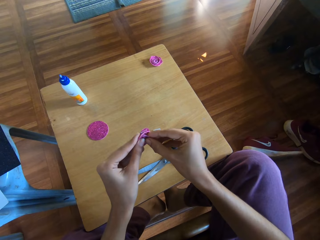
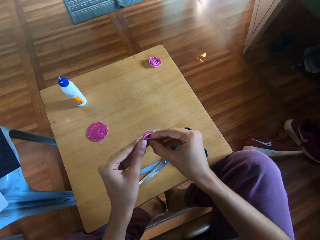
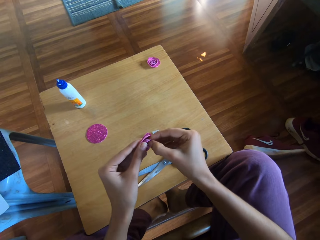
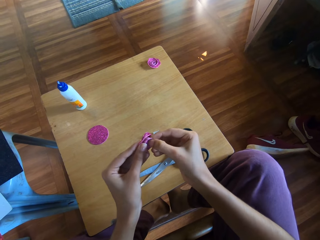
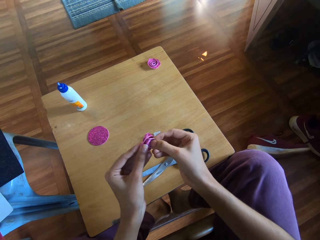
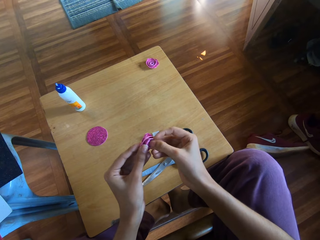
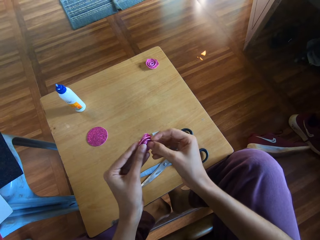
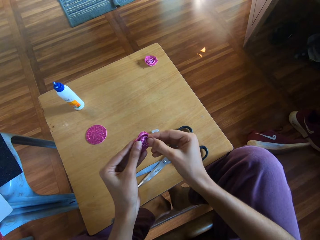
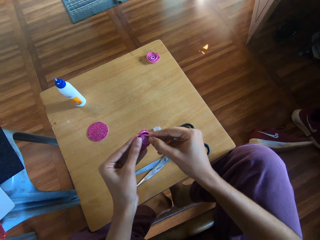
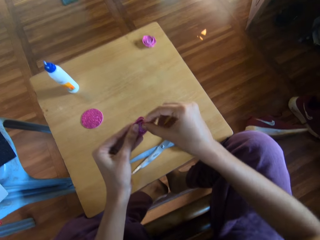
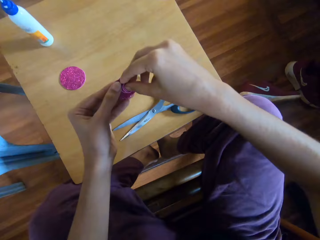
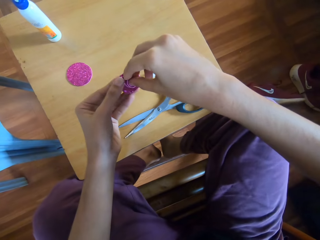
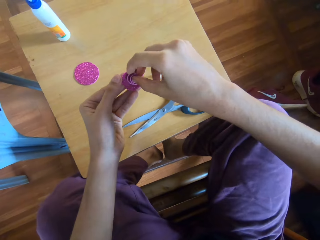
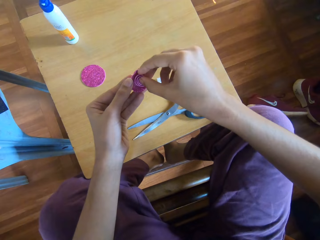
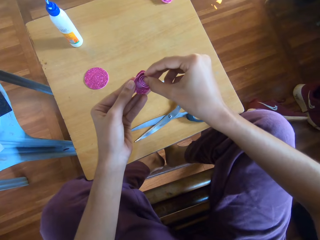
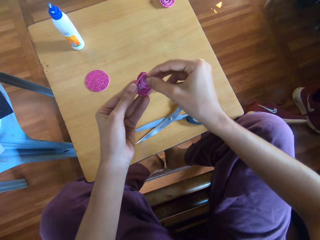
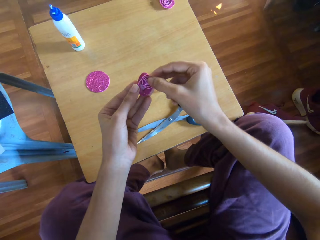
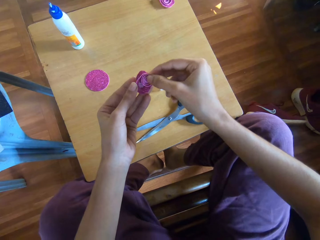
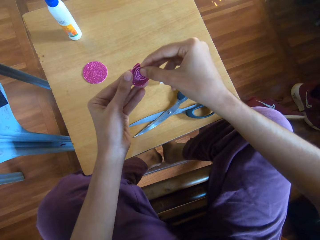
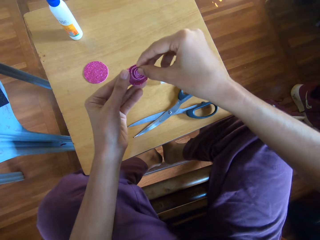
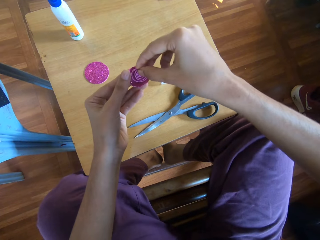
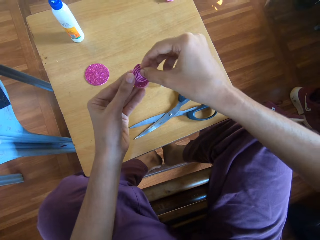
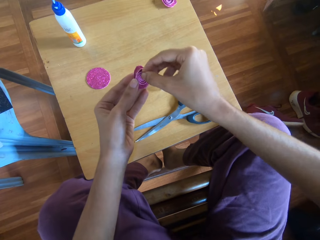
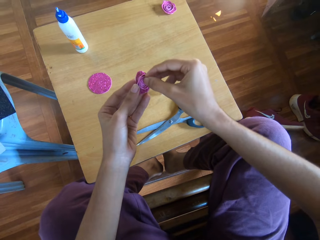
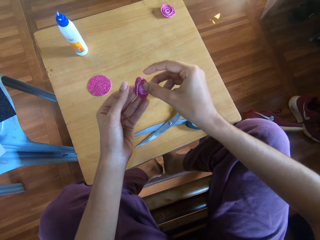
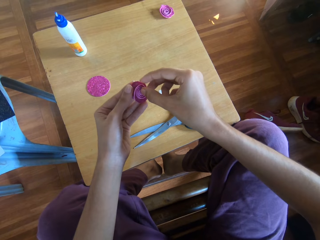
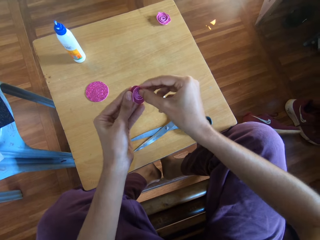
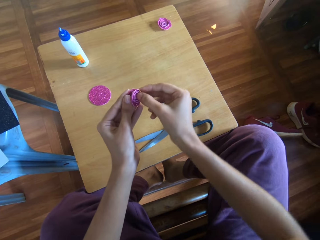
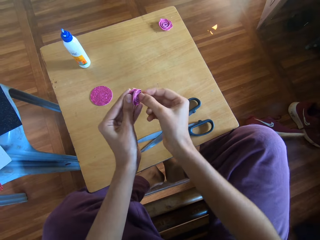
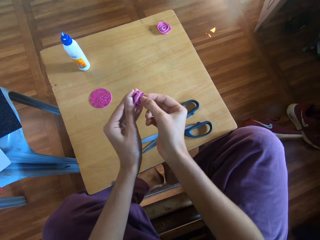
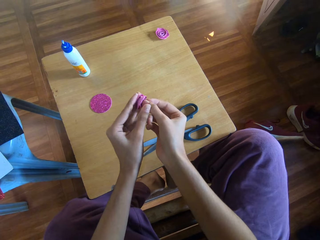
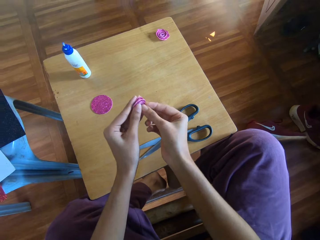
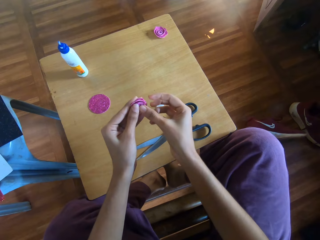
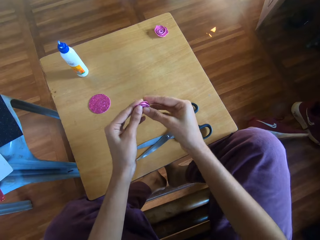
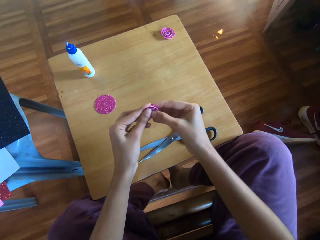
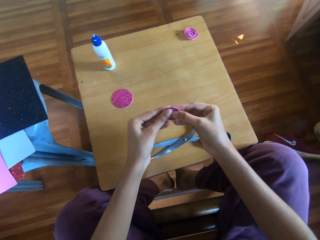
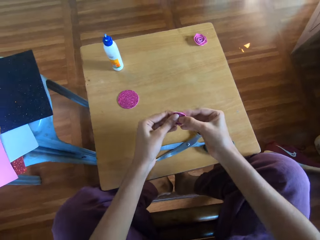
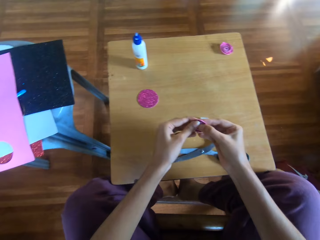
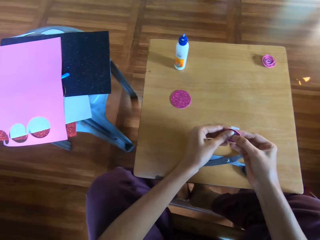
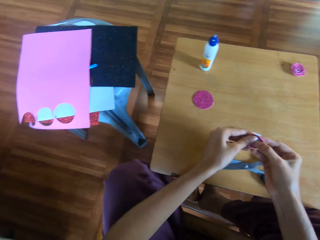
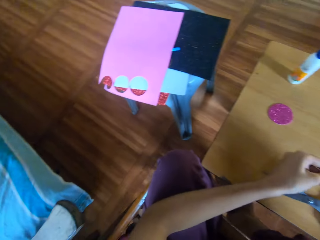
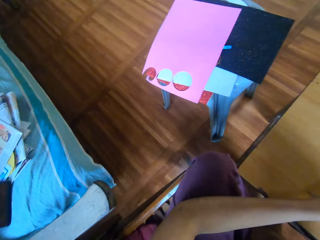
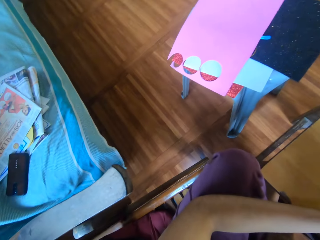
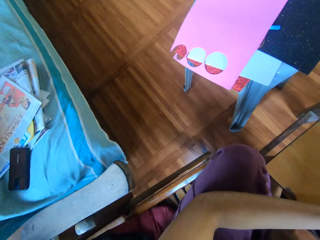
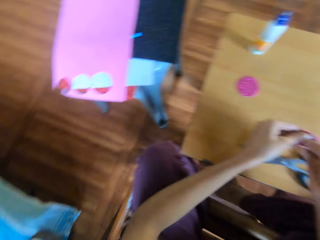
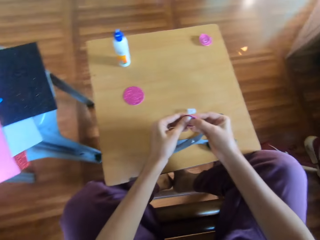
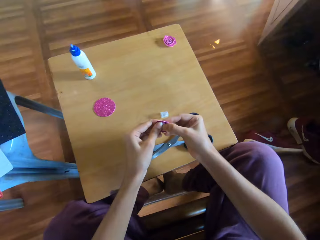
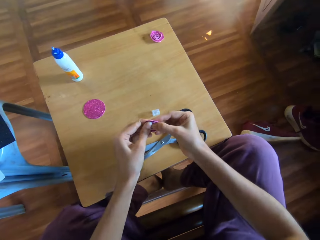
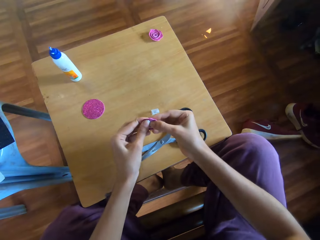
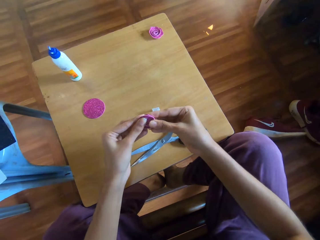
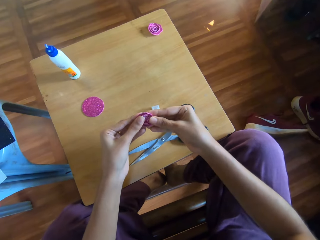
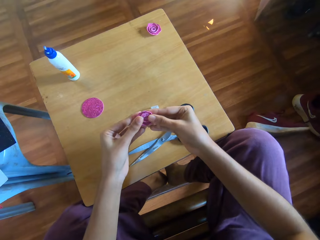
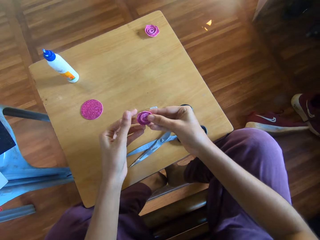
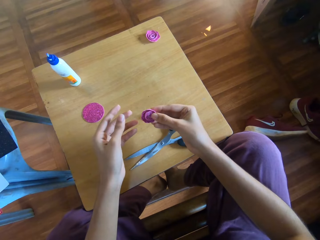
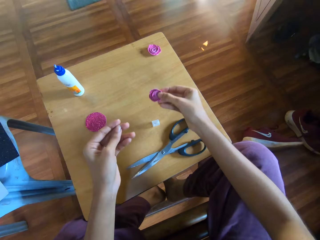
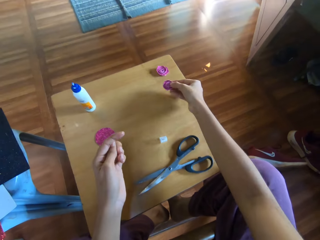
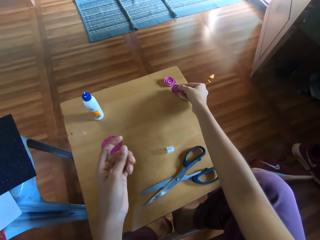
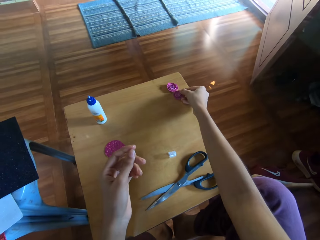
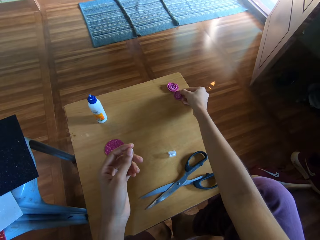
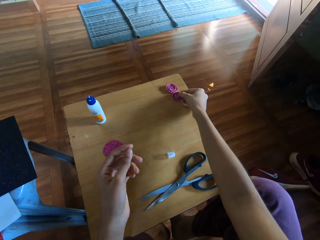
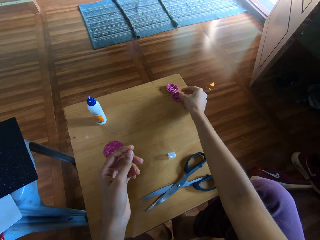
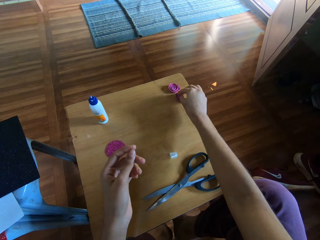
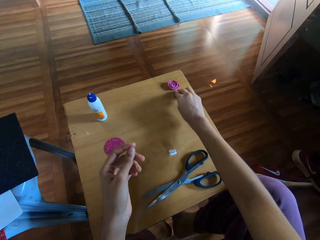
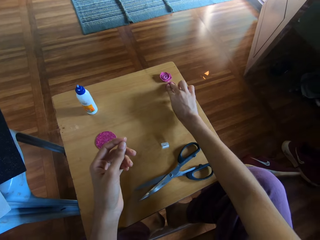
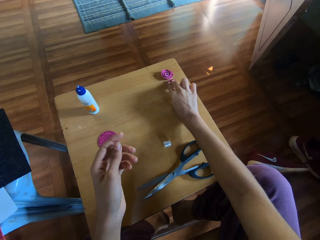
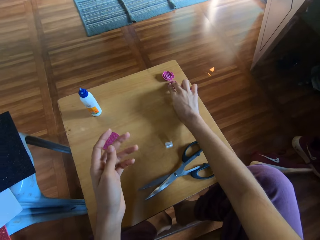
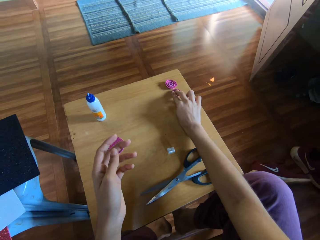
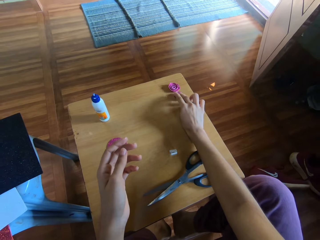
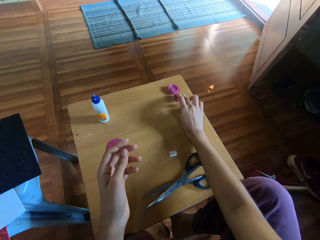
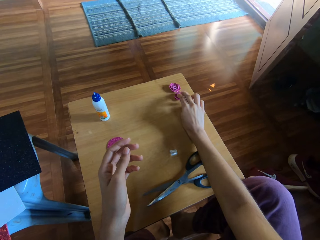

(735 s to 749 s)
The camera wearer adjusts the piece of rolled glitter paper together with both hands. She holds the craft paper. She puts the rolled glitter paper on the table with her right hand.

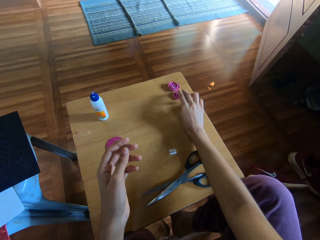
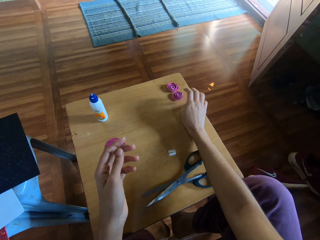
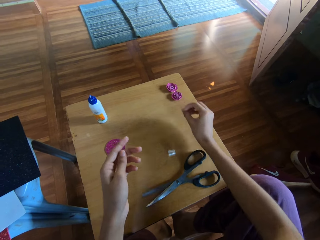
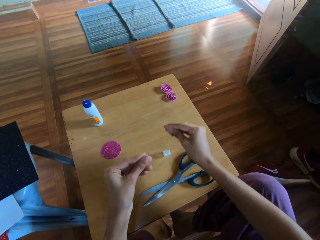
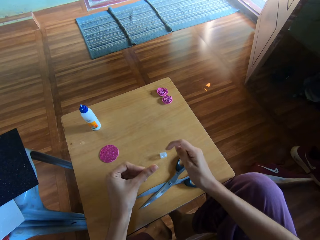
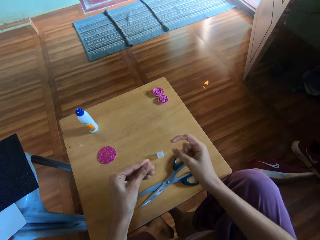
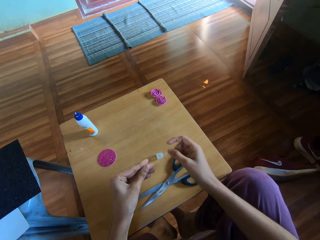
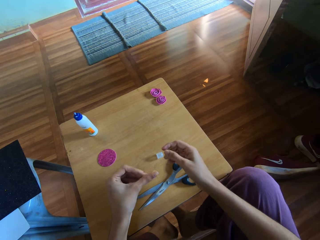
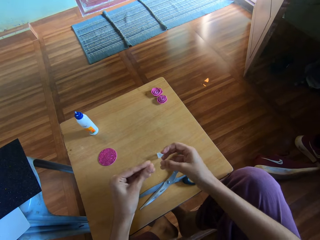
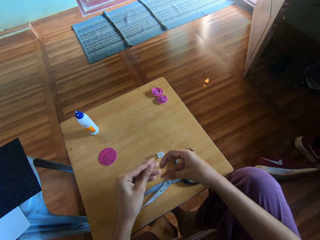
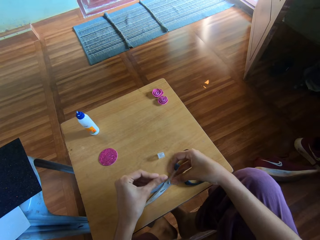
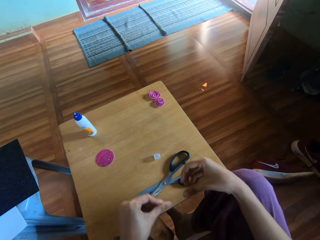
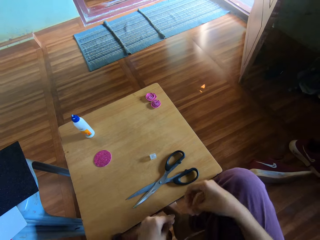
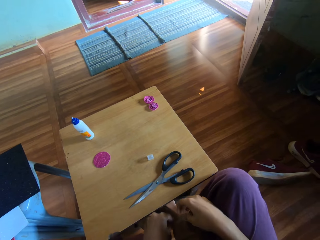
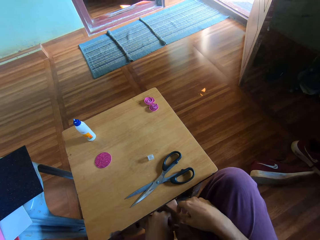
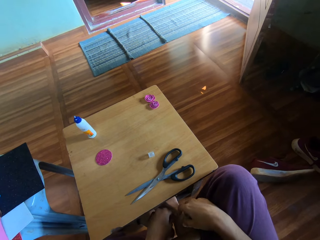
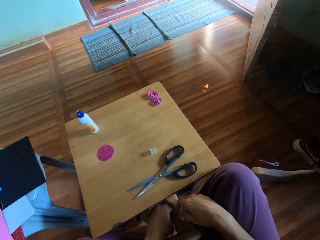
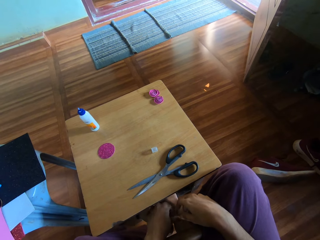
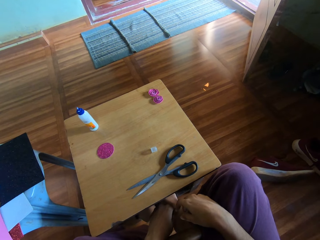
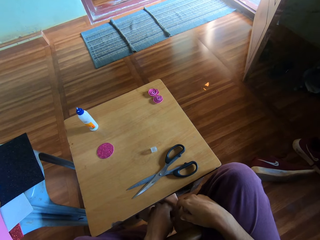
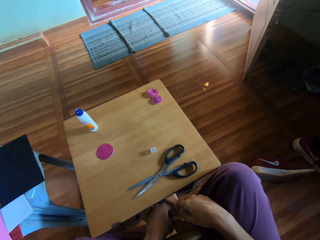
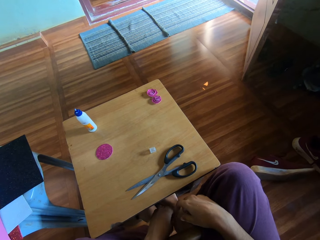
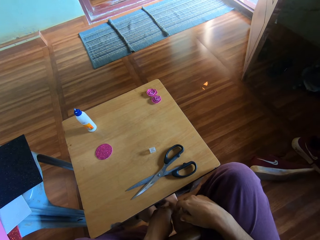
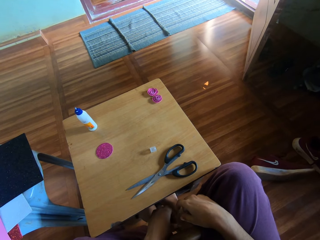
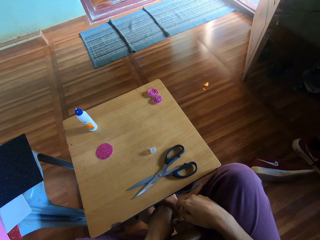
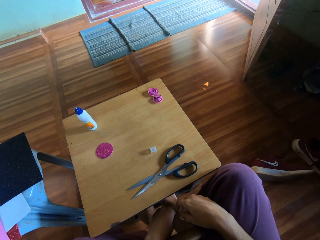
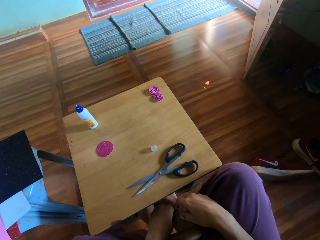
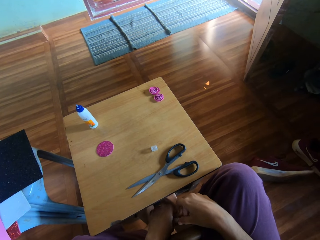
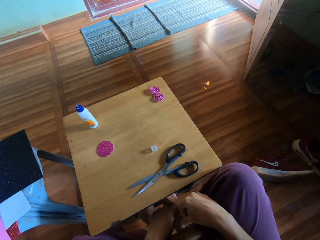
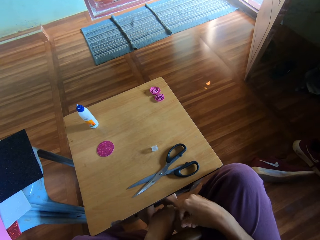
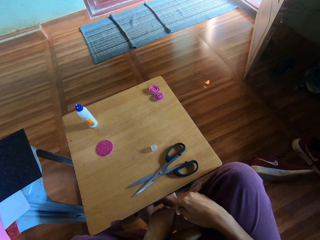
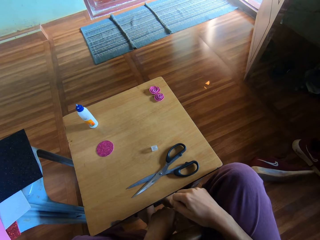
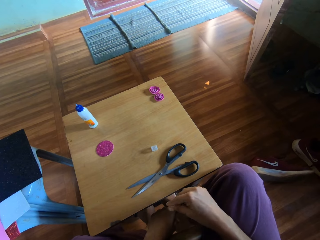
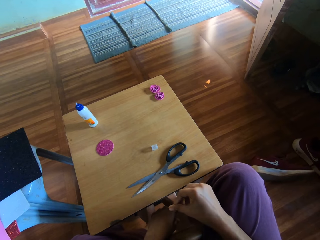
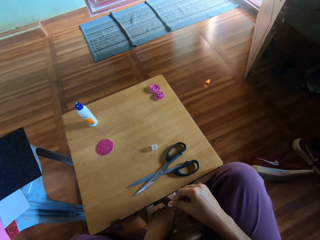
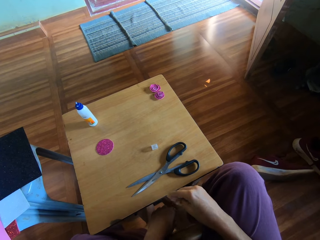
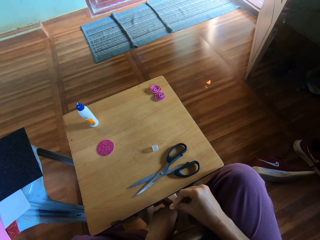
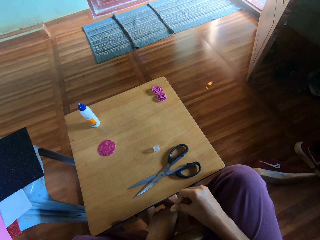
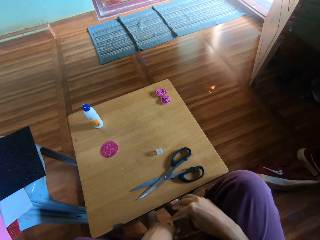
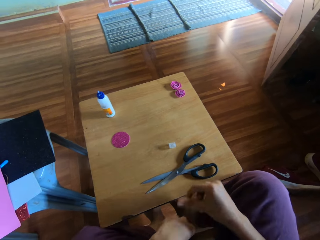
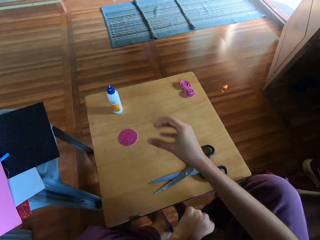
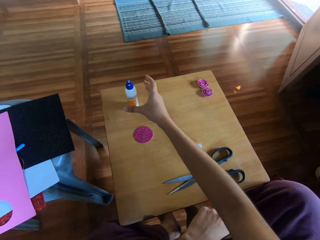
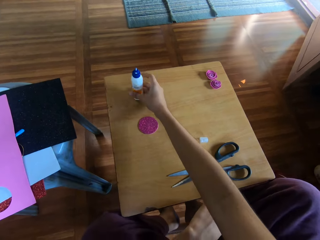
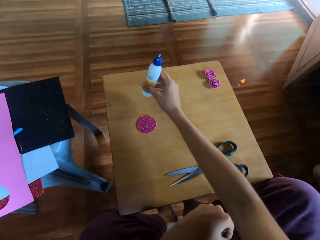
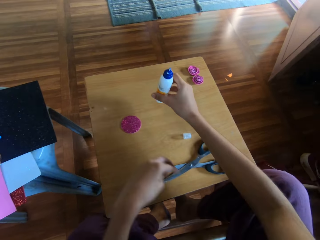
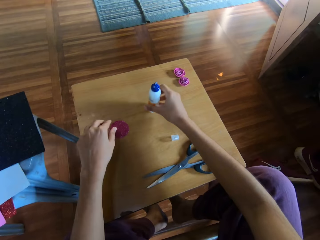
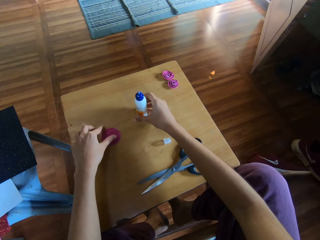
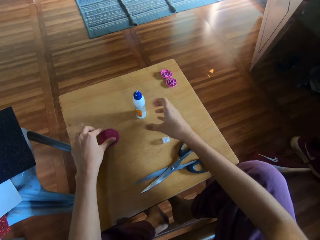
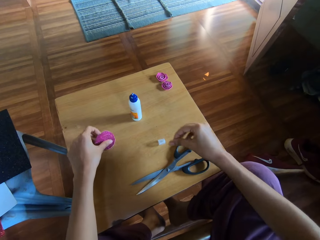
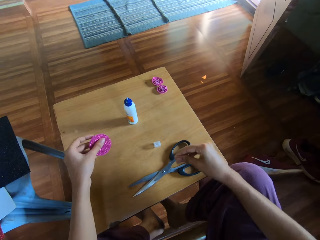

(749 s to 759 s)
The camera wearer rubs both fingers together. She puts both her hands down. She picks the bottle of glue from the table with her right hand. She drops the bottle of glue on the table. She picks up a piece of glitter paper from the table with her left hand.
